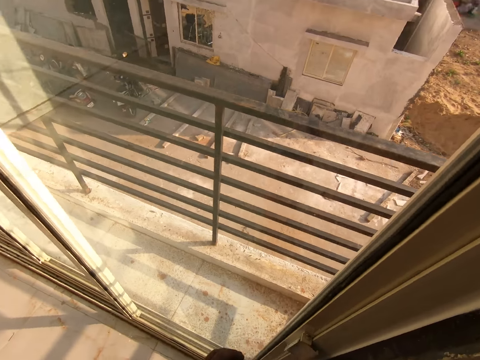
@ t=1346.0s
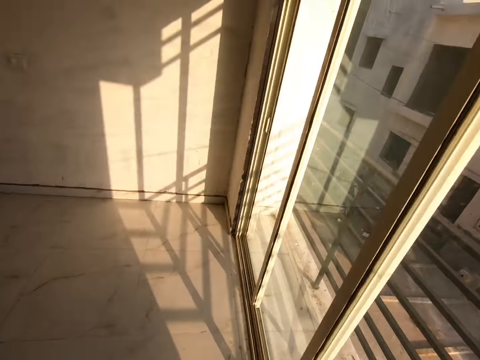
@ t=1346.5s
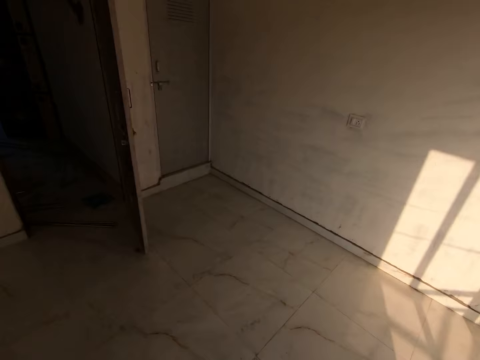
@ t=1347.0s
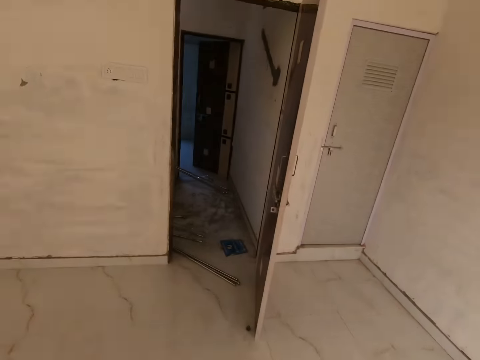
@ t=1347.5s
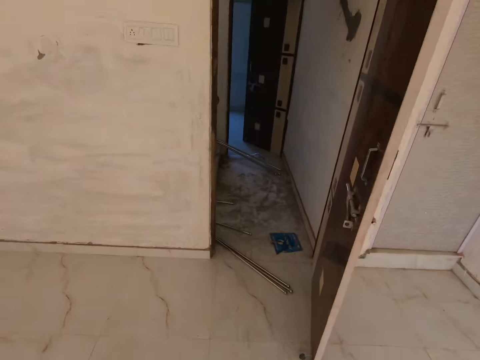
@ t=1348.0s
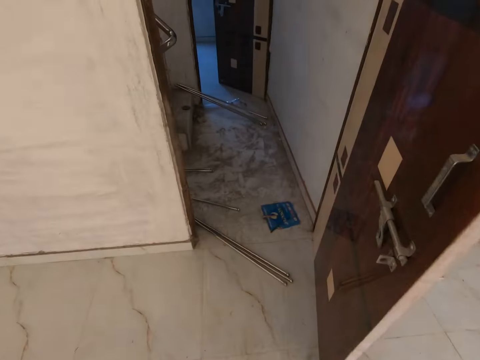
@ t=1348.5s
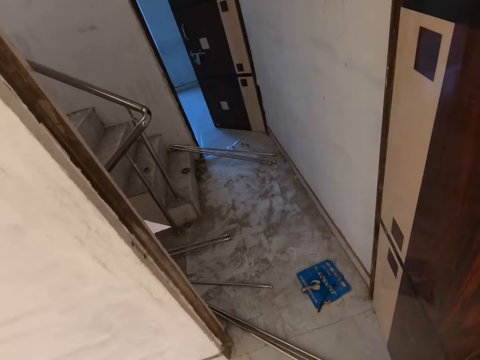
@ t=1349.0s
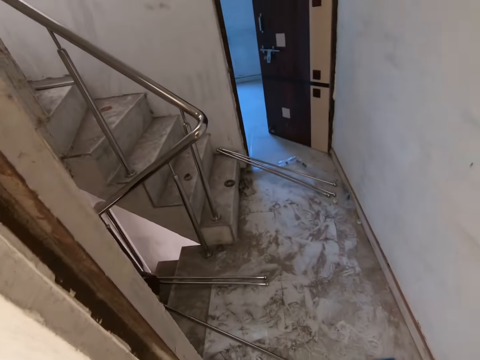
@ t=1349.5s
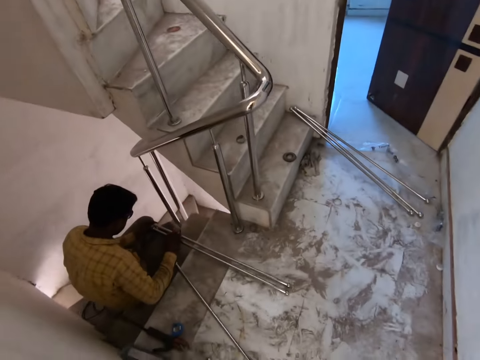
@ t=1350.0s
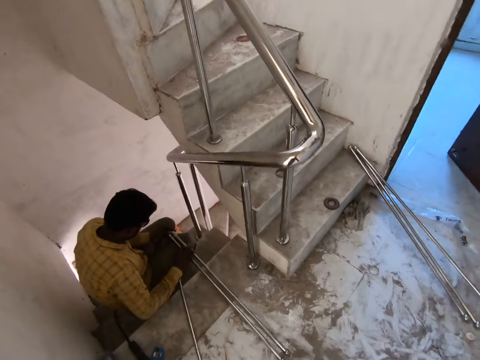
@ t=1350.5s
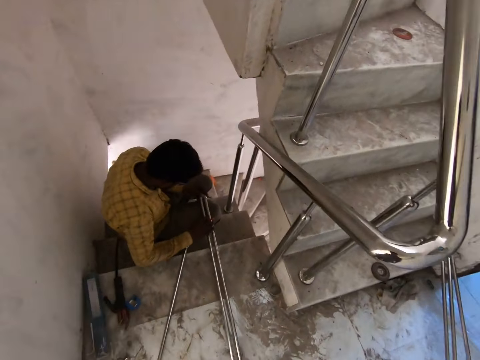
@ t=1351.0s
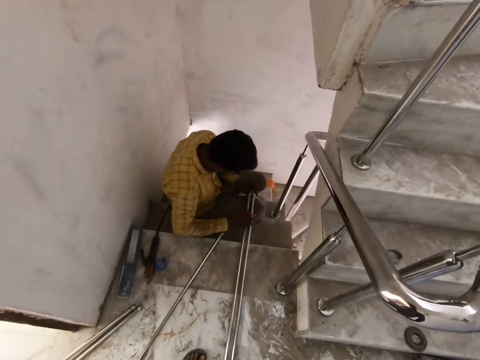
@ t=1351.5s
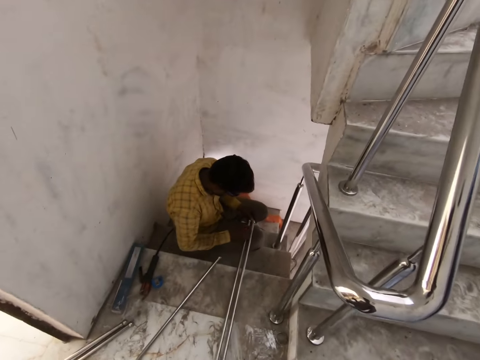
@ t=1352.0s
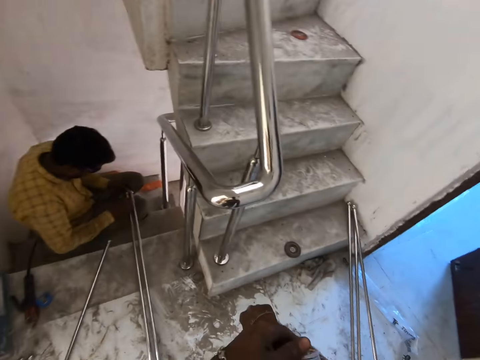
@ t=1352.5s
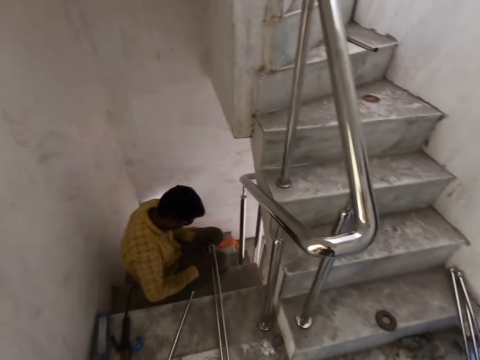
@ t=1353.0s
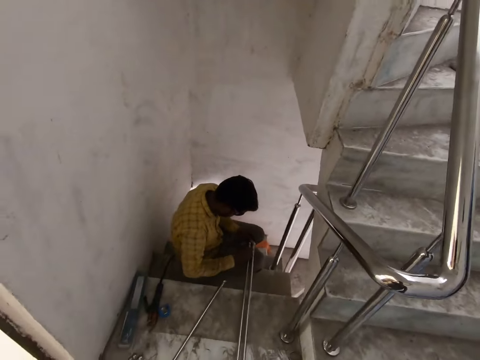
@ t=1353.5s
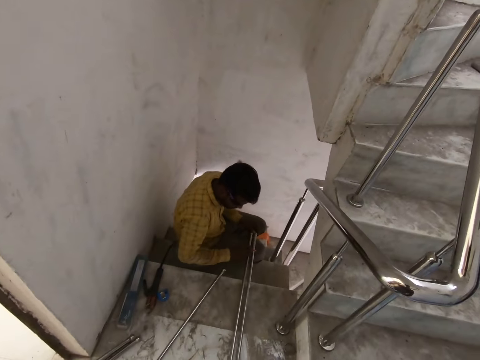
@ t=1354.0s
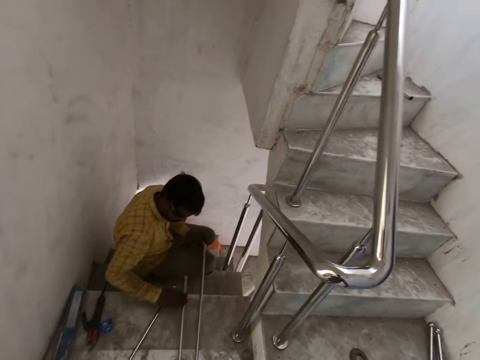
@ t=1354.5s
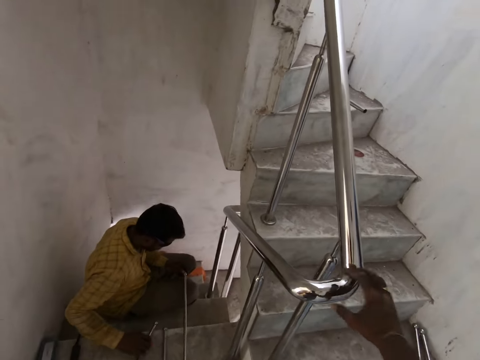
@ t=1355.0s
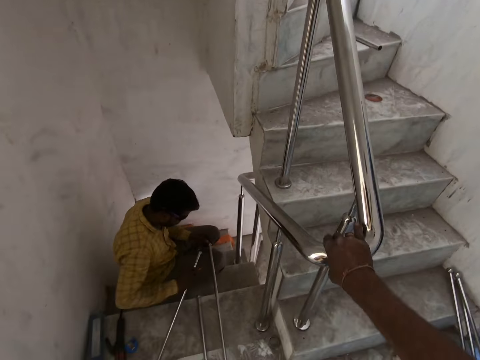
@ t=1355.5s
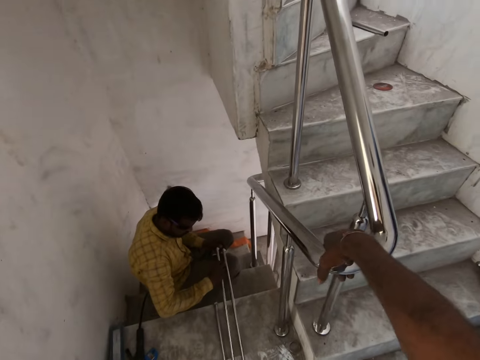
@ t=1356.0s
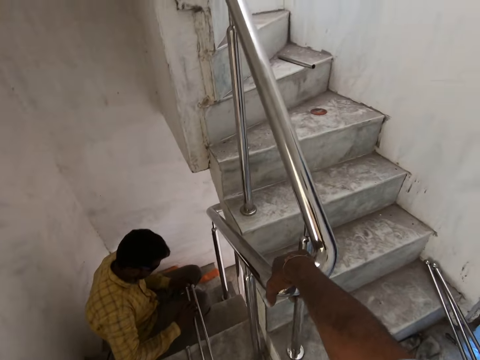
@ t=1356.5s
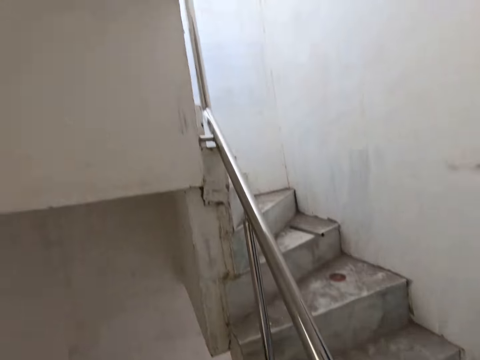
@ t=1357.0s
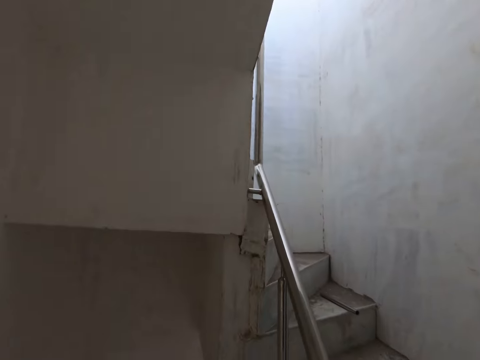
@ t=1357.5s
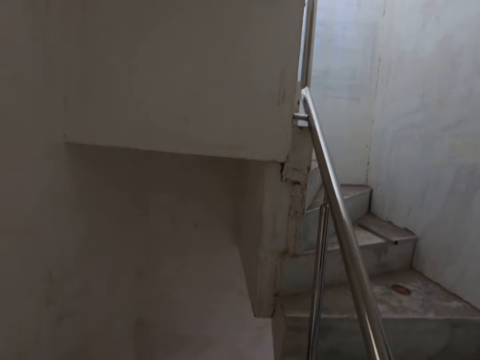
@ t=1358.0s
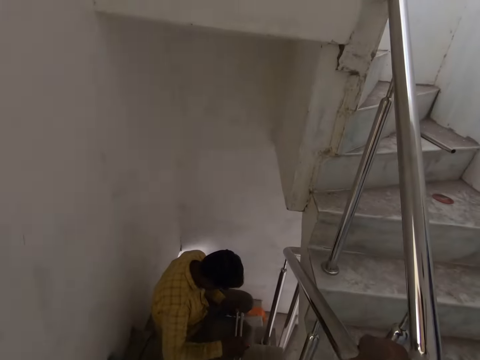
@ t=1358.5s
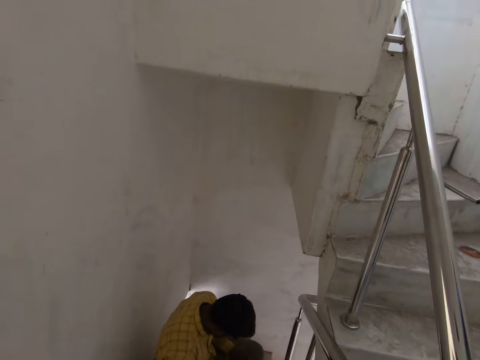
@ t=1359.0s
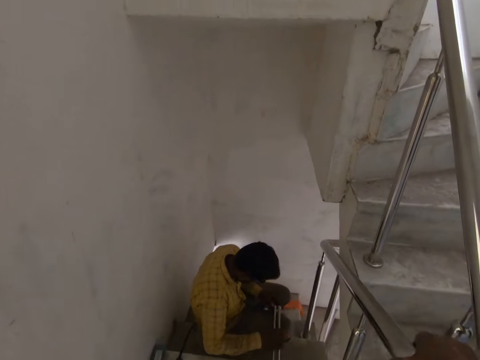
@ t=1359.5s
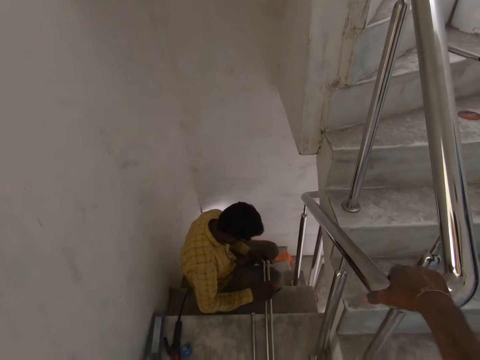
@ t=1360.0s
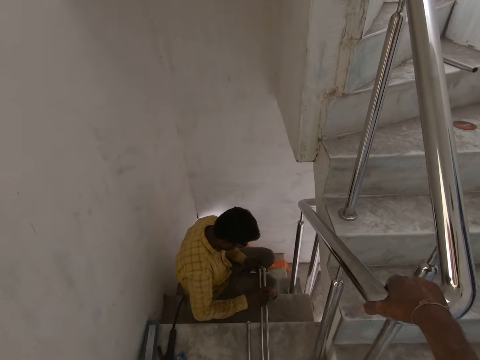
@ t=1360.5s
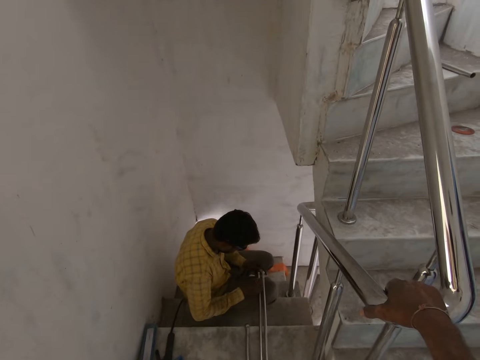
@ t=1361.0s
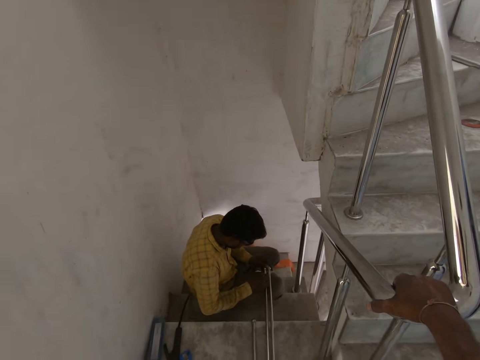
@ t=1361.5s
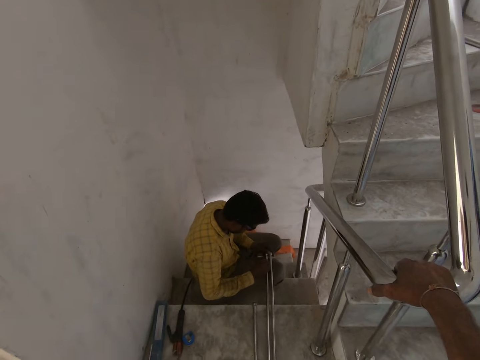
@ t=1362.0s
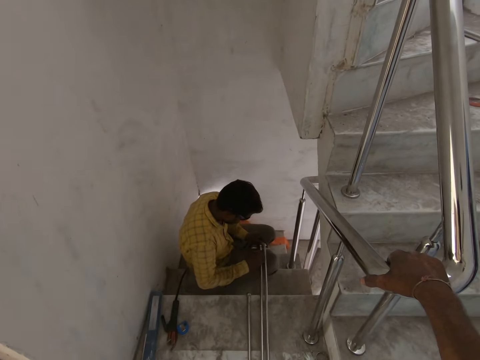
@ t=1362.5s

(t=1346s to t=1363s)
The camera wearer walks in the room. He walks out of the room. A man aligns the steel metals. The camera wearer adjusts his right sleeve with his left hand. He looks around. The man slides a metal tube on the staircase step with his right hand. The camera wearer holds the handrail with his right hand. The man picks up the metal tube from the staircase step with his right hand. He aligns the steel metals, and measures the metal tubes. The camera wearer looks around. The man aligns the steel metals, and marks the metal tubes with the marker pen in his right hand.

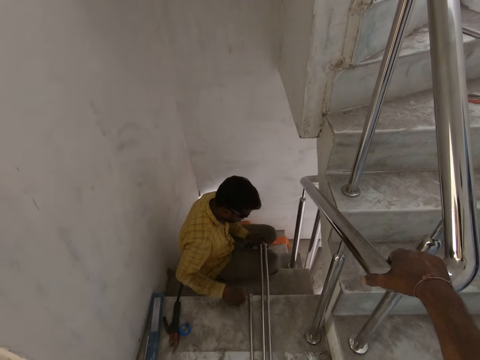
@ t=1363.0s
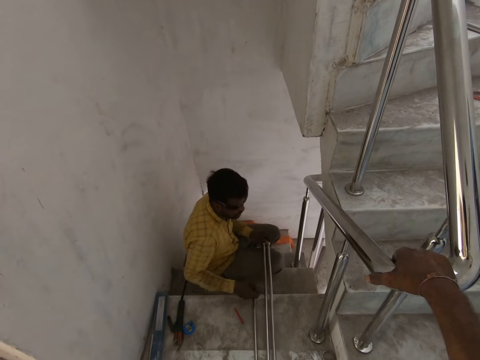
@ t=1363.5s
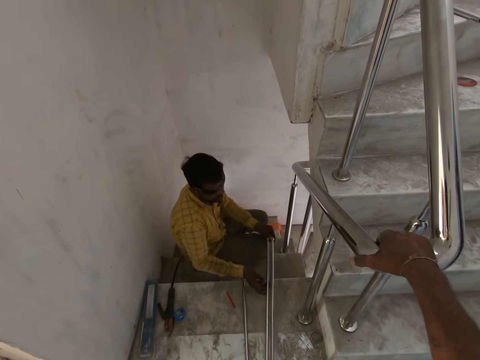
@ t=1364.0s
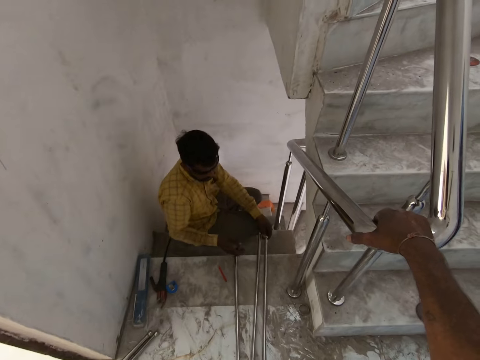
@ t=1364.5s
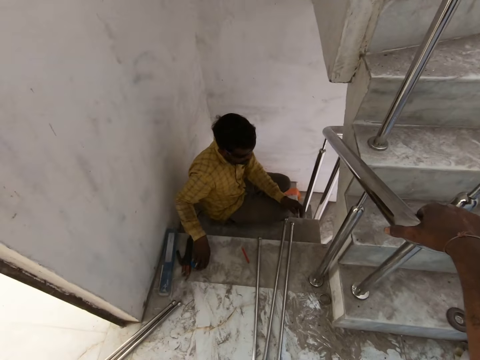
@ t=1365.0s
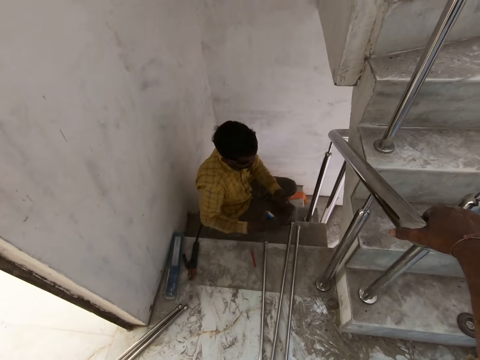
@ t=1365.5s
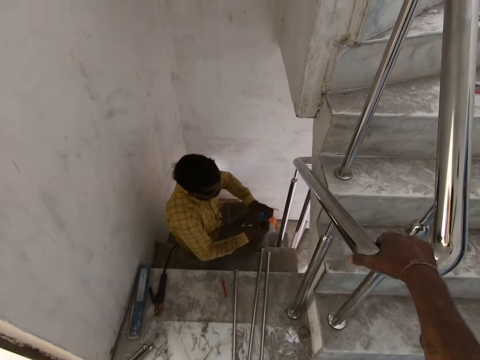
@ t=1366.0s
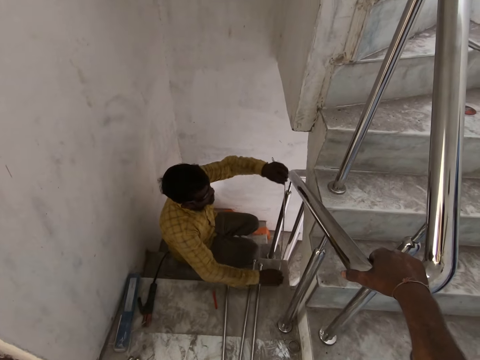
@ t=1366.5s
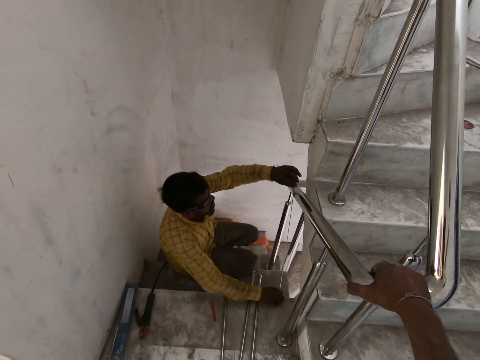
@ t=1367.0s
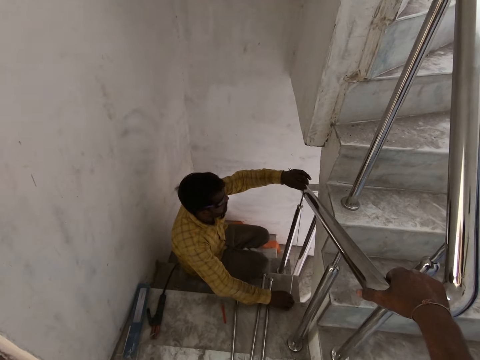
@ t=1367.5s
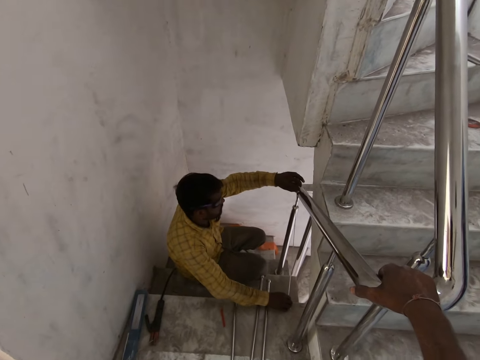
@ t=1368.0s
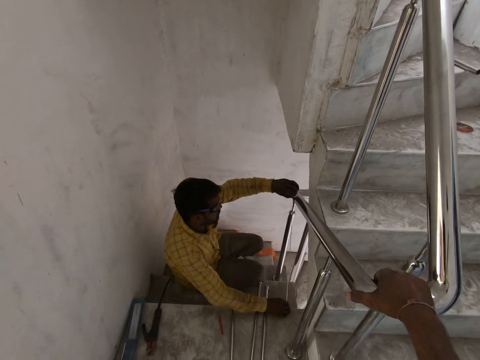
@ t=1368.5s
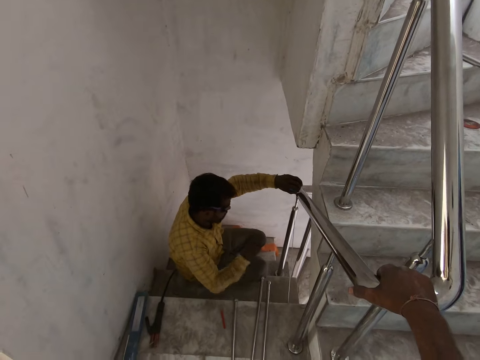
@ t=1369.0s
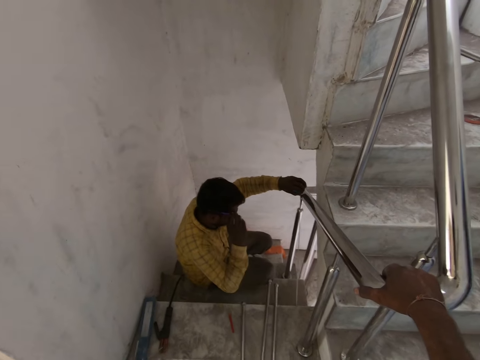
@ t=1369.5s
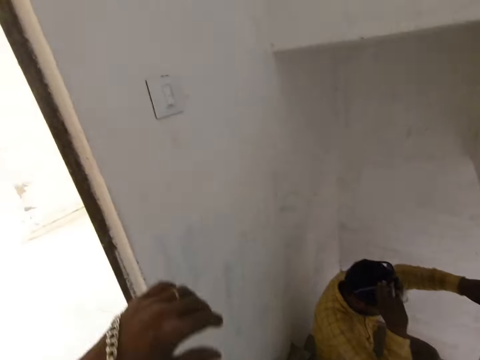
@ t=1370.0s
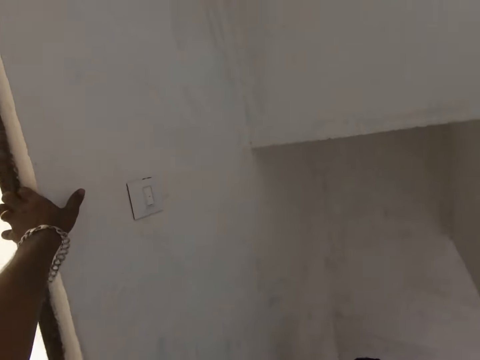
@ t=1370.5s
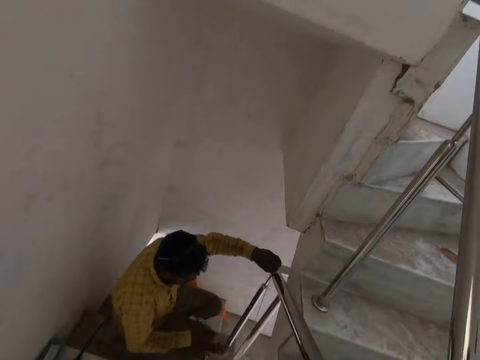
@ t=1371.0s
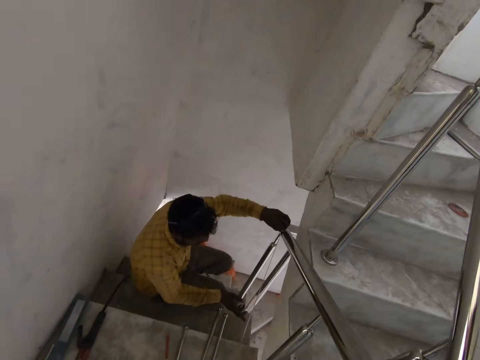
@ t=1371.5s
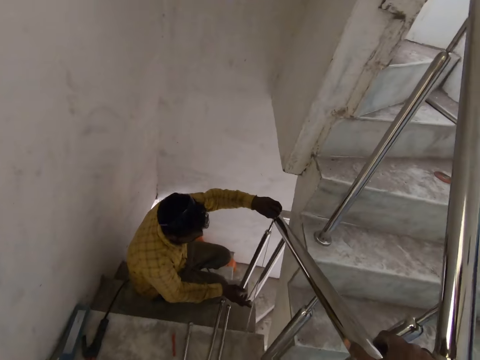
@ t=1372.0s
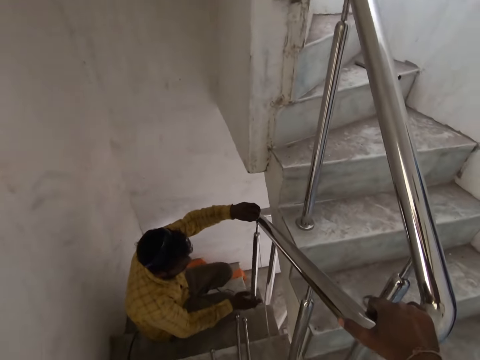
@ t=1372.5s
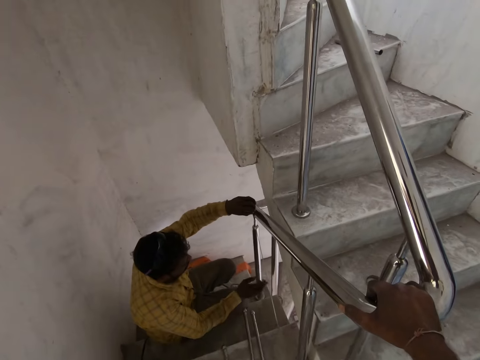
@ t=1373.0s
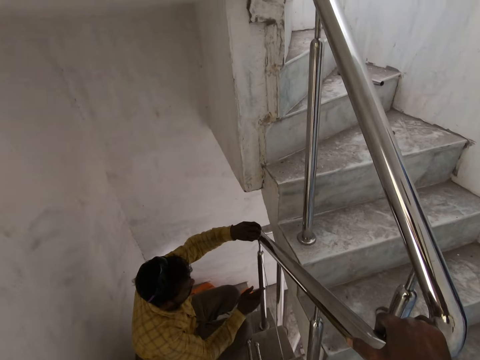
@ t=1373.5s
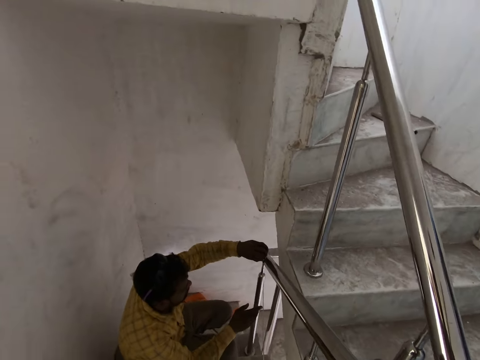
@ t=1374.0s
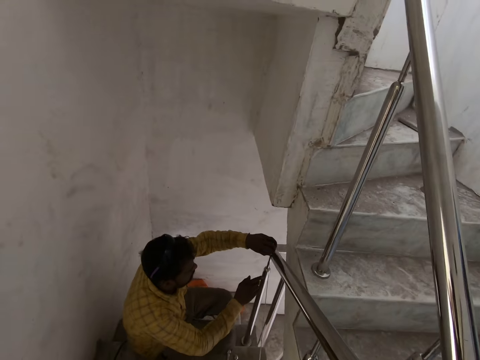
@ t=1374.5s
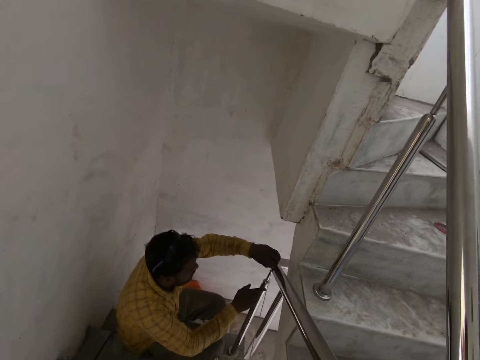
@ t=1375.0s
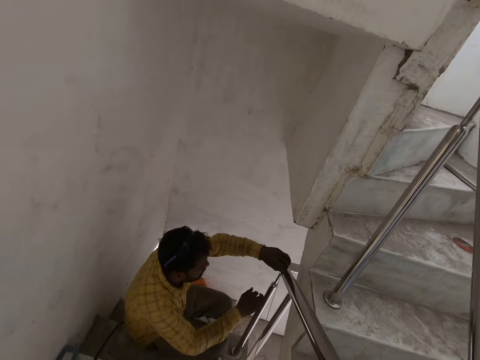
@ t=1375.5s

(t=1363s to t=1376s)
The man drops the marker pen on the staircase step with his right hand. He moves the metal tubes on the staircase step with his right hand. The camera wearer holds the handle rail. Another man pulls out the tape of the measuring tape with his left hand, and measures a newel post on the staircase with the measuring tape in both hands. He touches a camera on his face with his right hand. The camera wearer places his left hand on a door frame. The other man measures the handle rail. The camera wearer holds the handle rail.
